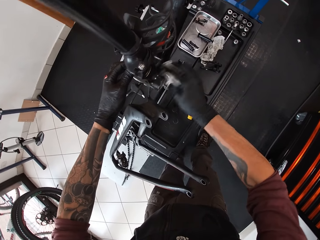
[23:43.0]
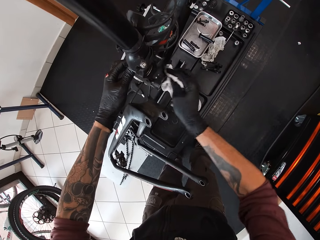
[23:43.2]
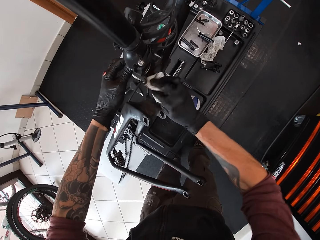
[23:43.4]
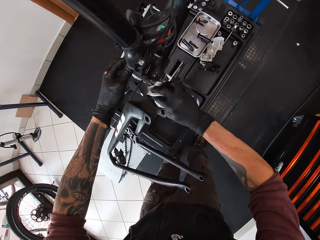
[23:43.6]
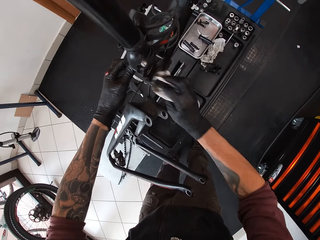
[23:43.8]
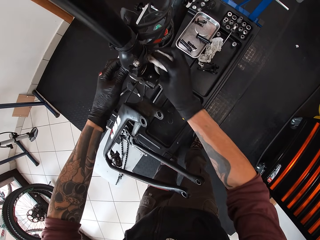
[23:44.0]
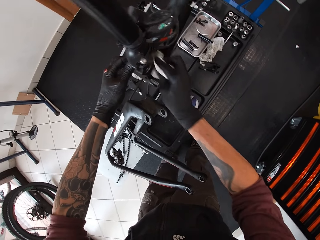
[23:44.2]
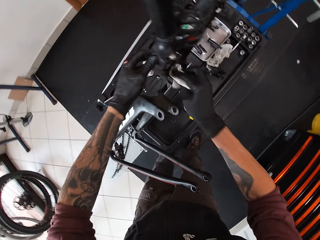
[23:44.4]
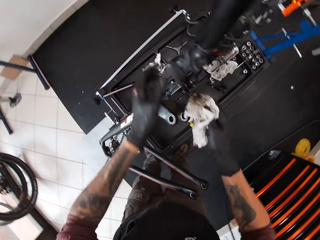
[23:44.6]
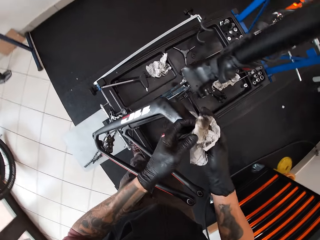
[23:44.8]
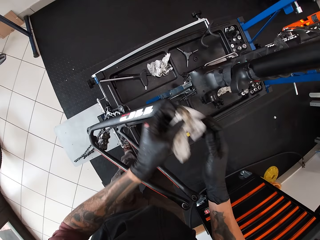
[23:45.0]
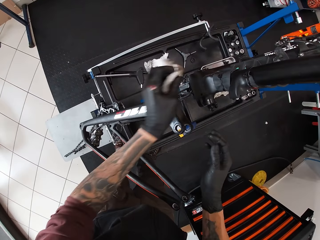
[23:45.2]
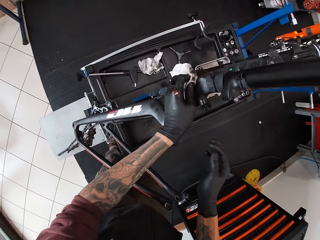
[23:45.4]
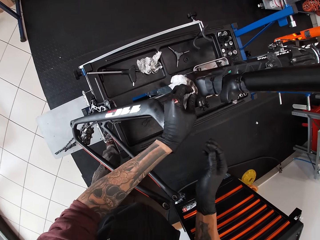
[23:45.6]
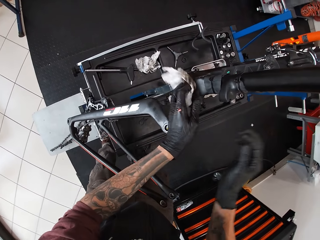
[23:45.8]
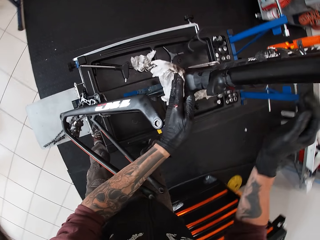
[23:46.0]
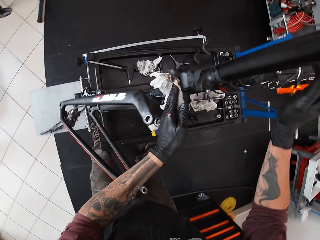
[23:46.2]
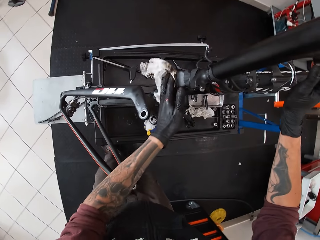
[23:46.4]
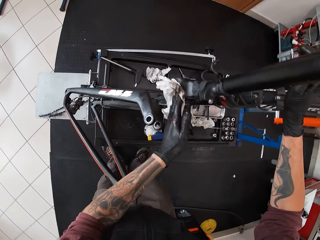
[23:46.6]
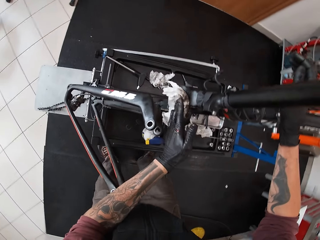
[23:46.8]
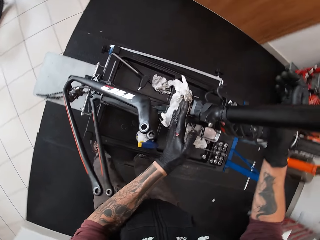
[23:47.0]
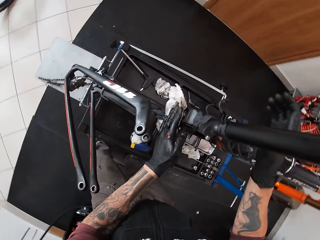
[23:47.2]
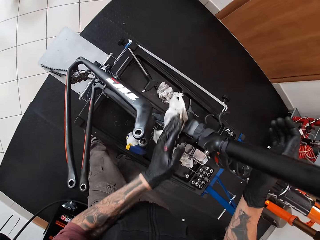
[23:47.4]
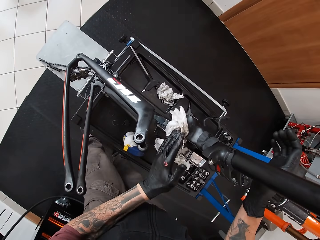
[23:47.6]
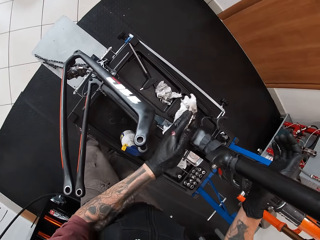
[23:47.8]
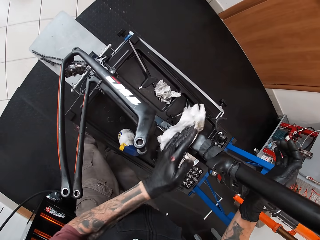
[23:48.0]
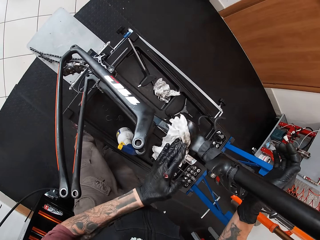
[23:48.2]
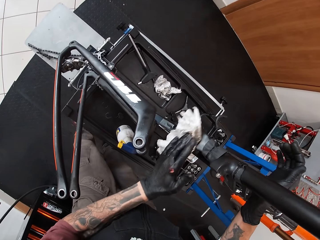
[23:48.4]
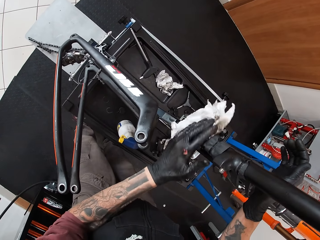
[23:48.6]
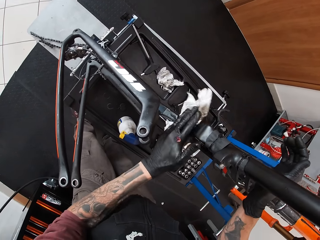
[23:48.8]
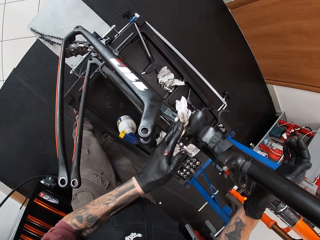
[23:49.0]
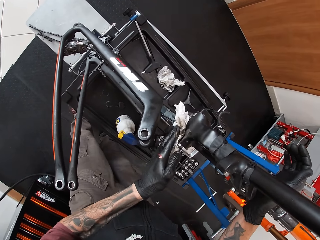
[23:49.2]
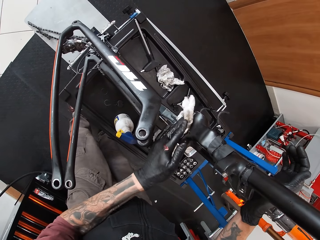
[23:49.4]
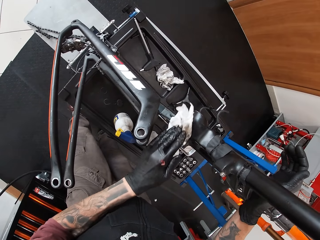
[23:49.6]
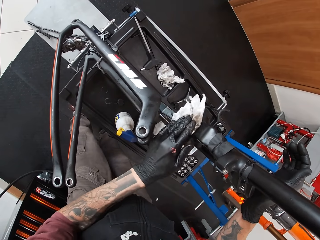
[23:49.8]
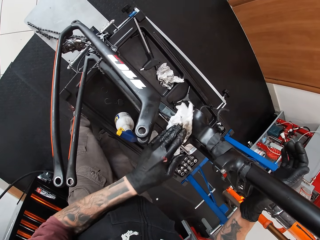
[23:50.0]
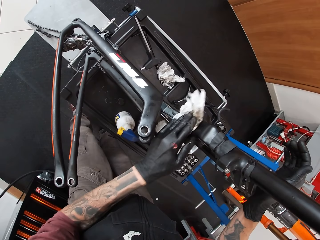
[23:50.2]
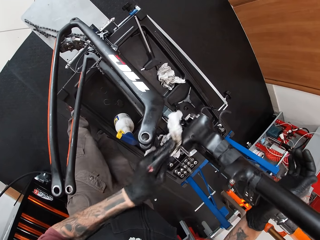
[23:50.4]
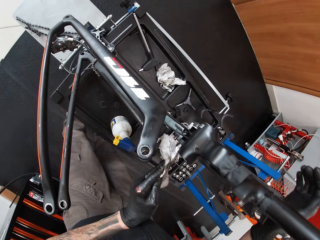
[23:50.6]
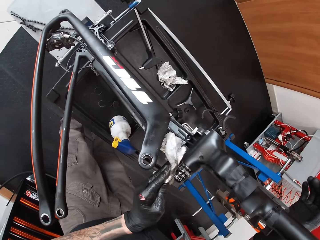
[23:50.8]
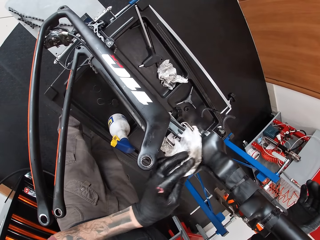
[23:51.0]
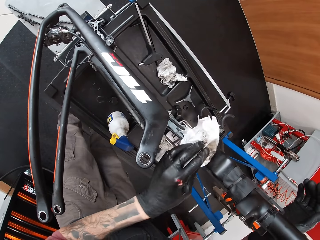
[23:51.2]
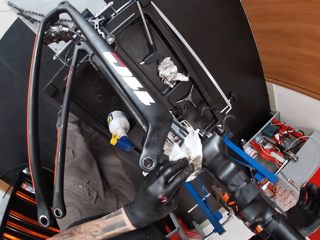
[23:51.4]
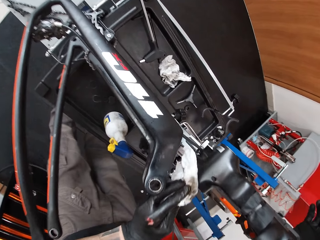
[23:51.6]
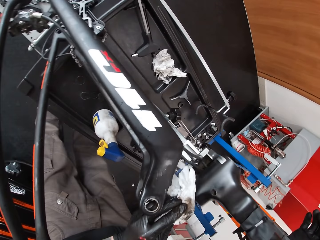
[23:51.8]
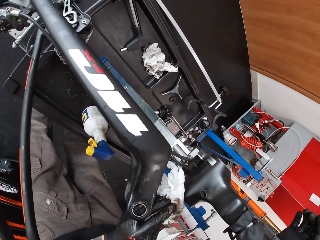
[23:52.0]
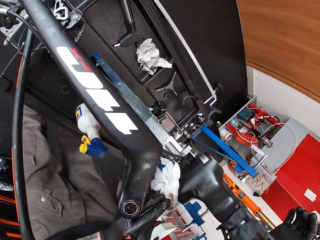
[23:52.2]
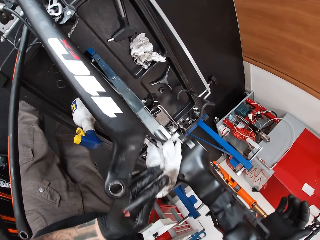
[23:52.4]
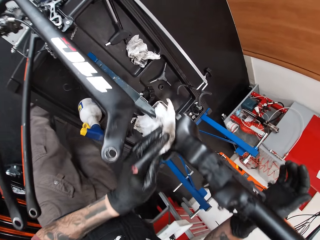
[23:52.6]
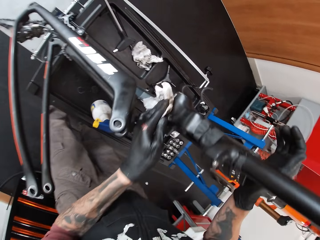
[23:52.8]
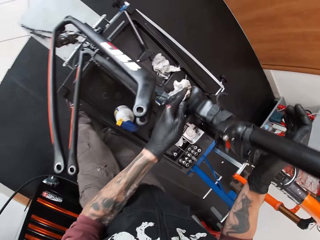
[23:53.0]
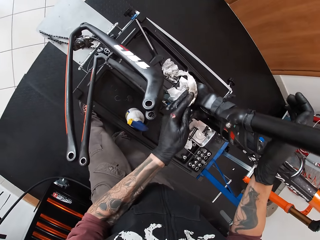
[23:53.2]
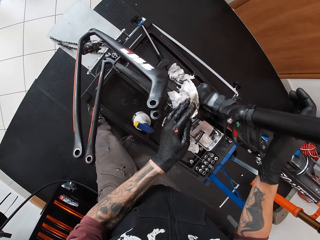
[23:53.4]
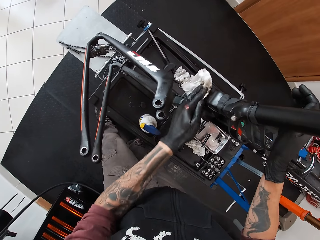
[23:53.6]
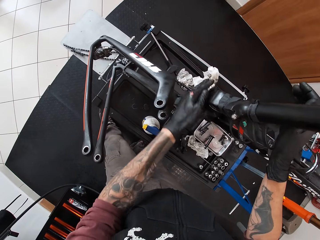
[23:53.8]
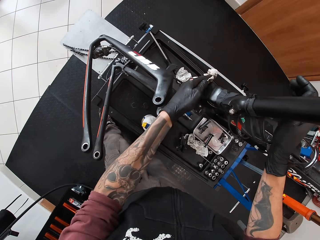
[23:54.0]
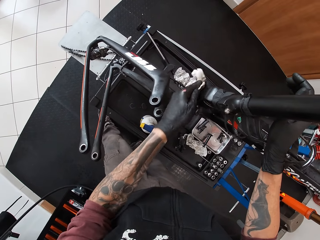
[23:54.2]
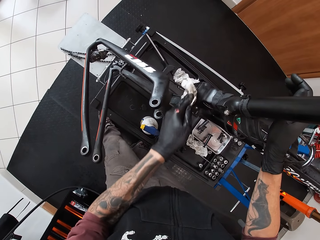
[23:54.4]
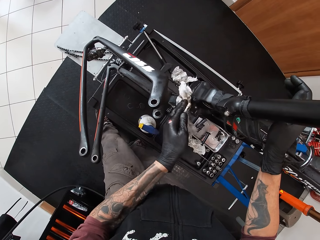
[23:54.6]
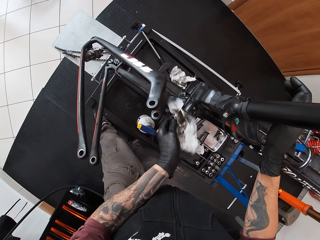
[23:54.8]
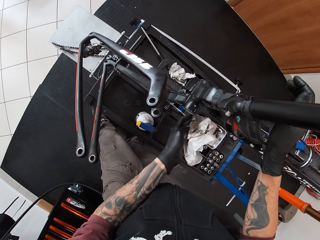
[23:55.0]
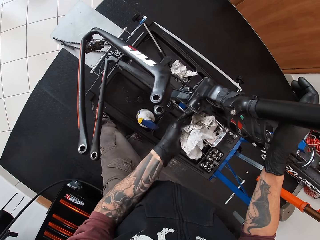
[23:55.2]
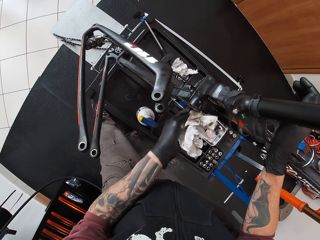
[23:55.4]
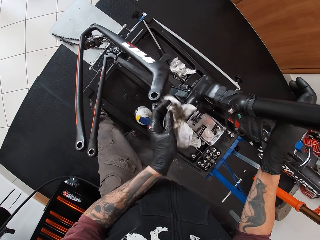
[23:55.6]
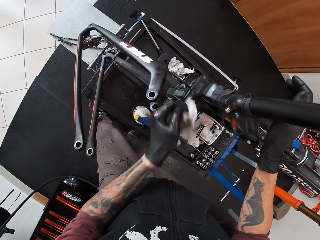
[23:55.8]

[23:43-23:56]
The camera wearer passes the lubricated tissue from his right hand to his left hand. He adjusts a piece of tissue paper on his hands. He cleans the ball bearing housing with the lubricated tissue in his left hand. He holds the bicycle's seat post with his right hand. He looks around a garage. He wipes a rod with the piece of tissue paper.

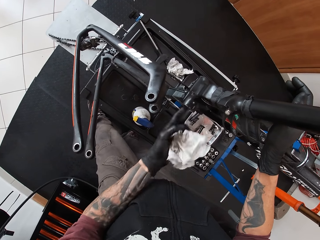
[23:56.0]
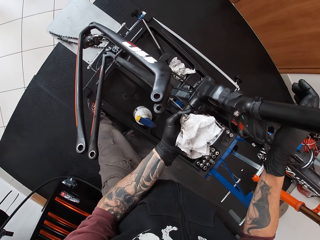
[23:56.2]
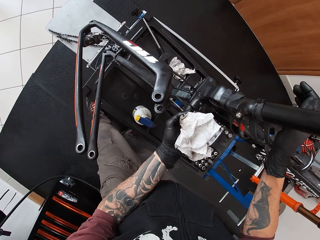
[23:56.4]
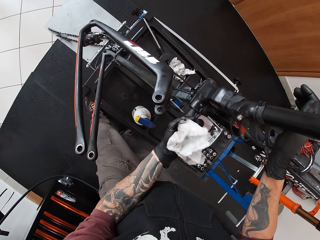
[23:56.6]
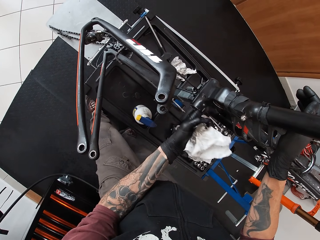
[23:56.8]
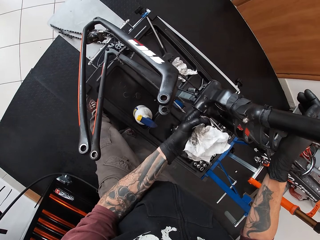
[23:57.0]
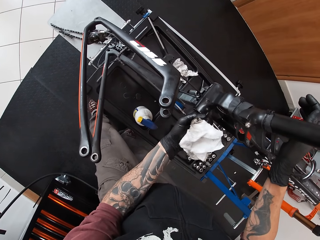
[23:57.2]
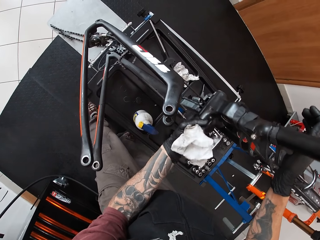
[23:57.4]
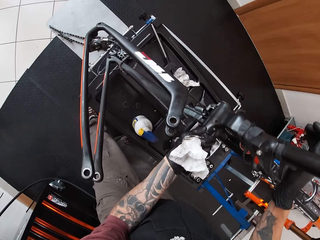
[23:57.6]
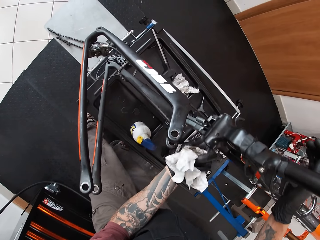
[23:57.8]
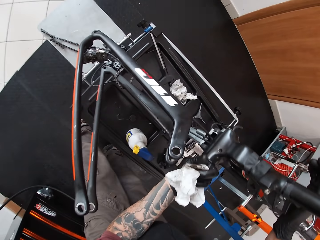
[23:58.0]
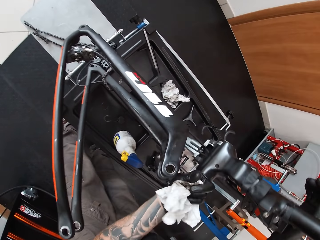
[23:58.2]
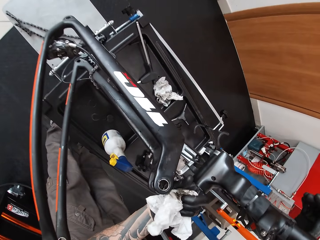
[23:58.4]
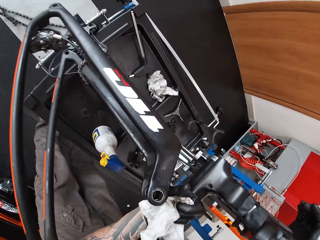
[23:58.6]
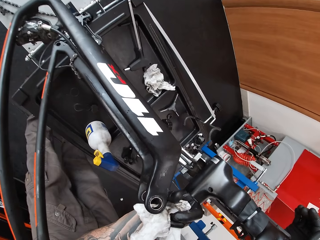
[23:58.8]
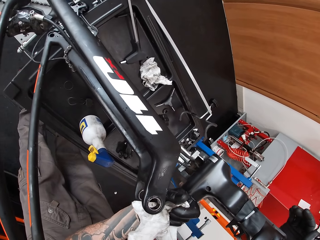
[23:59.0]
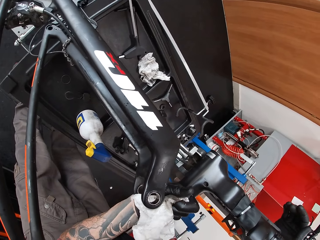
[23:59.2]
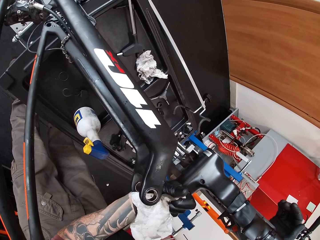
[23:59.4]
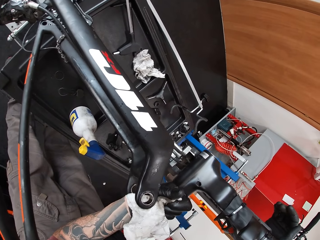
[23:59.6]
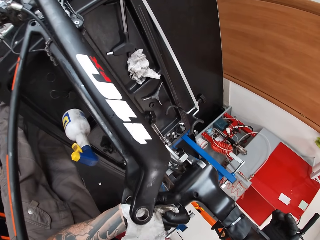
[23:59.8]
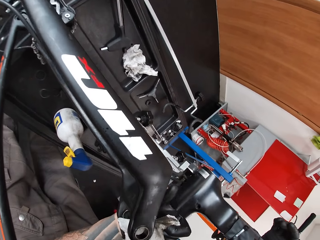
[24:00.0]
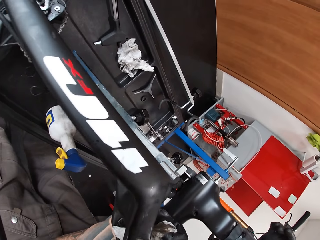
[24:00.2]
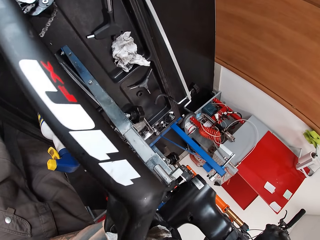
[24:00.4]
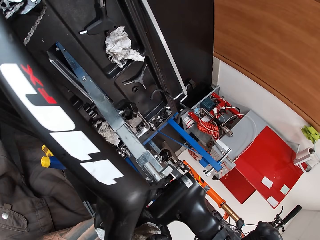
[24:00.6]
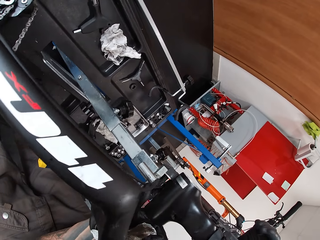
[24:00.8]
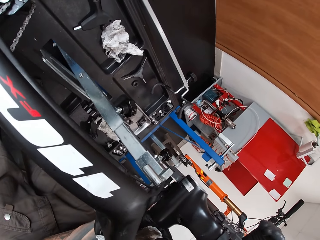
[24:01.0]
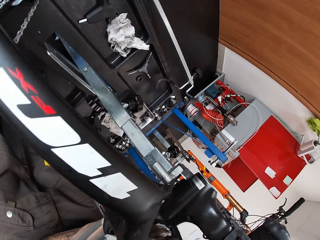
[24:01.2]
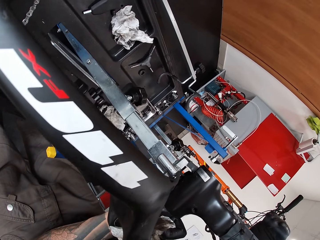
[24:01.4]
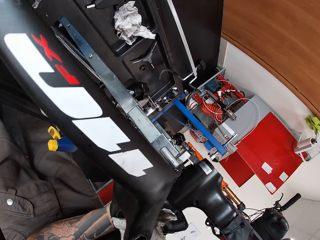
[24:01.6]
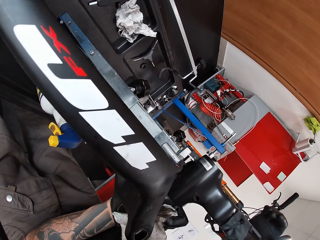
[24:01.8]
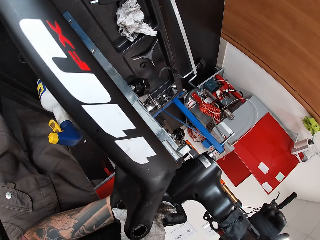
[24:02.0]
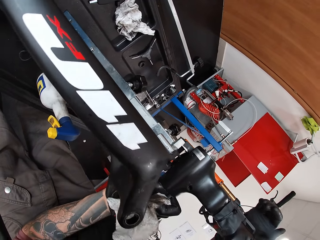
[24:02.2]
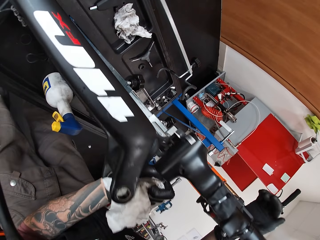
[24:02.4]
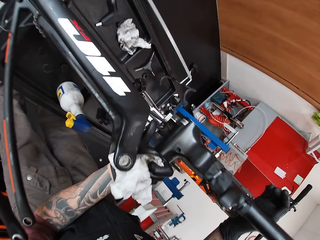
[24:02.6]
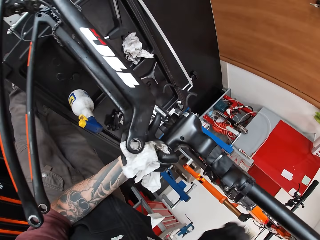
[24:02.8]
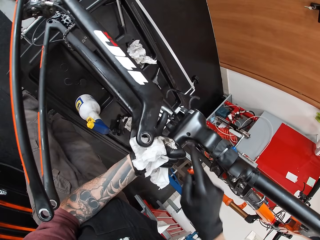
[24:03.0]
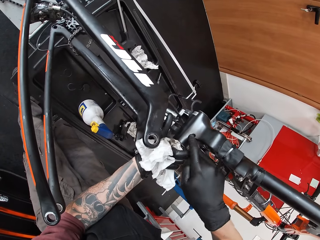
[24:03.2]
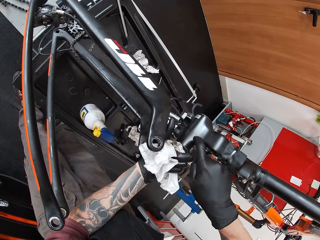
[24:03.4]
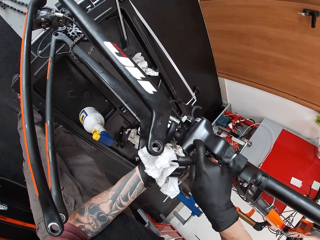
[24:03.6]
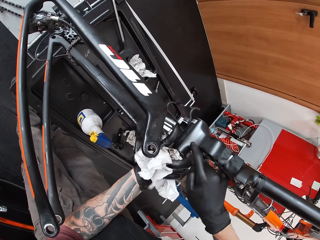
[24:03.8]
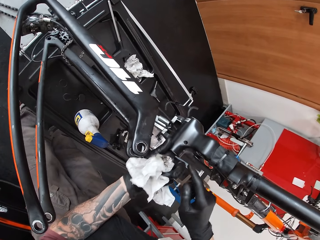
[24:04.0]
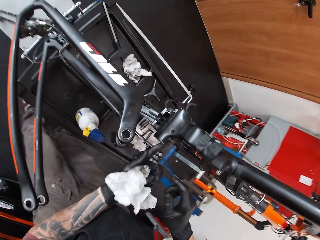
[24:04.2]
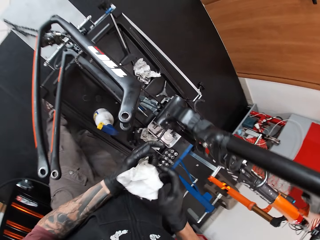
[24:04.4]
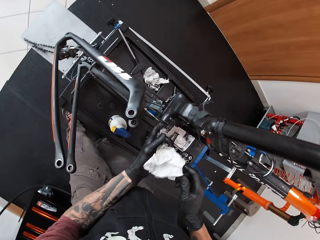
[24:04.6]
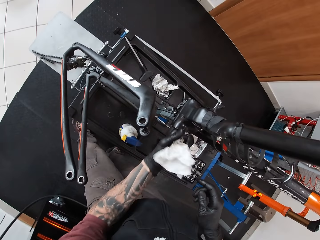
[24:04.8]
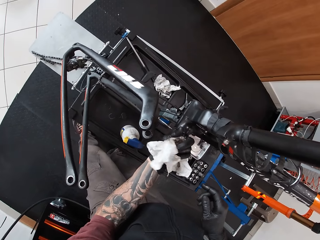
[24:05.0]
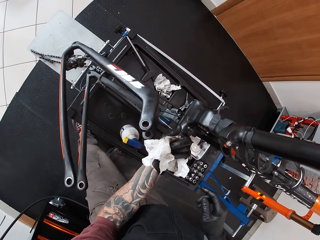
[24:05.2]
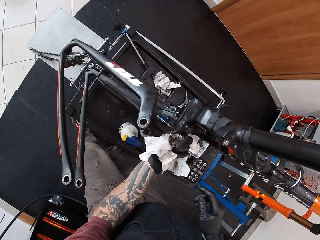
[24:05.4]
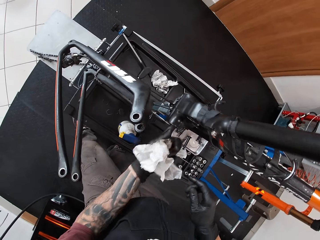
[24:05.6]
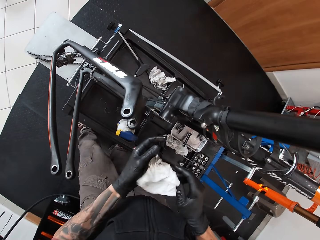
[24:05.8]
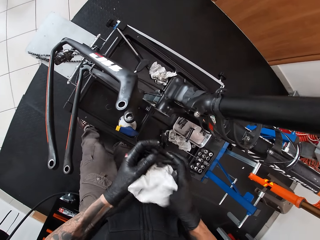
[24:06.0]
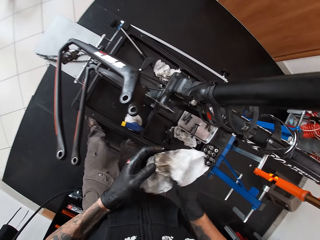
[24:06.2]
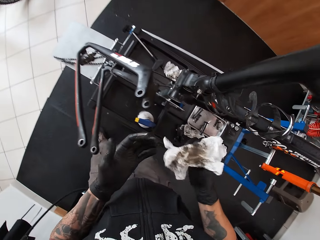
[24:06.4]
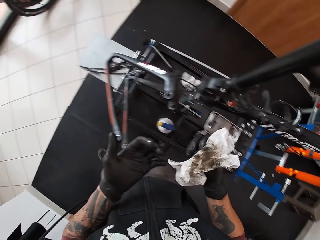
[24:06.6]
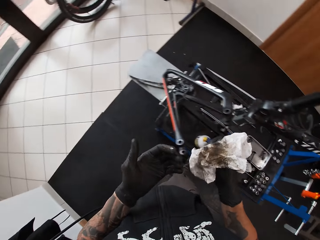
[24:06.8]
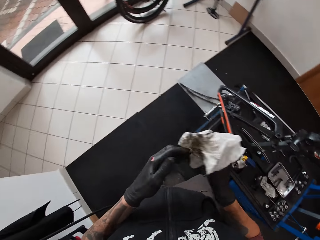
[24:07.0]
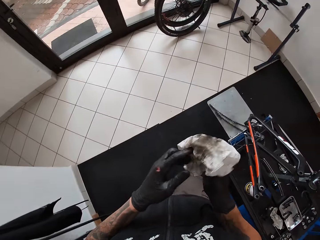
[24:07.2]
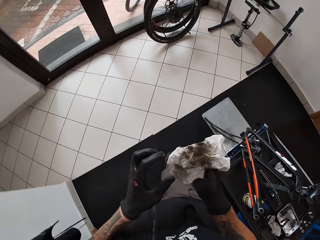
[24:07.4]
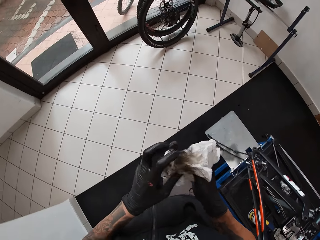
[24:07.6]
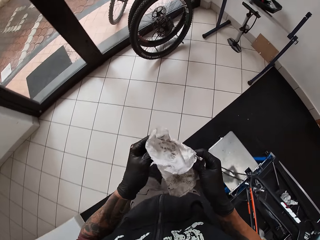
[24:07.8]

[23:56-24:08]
The camera wearer adjusts a nut in a rod. He dips his left index finger into the ball bearing housing. He looks around a garage. He adjusts the nut in the rod. He passes the lubricated tissue from his left hand to his right hand. He adjusts a piece of tissue paper on his hands.
